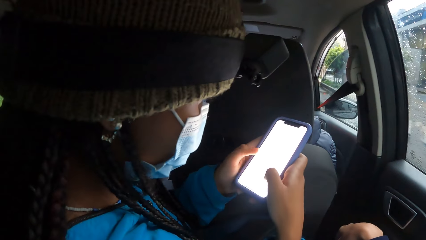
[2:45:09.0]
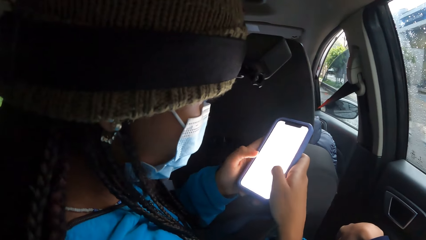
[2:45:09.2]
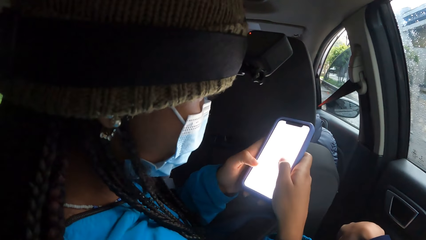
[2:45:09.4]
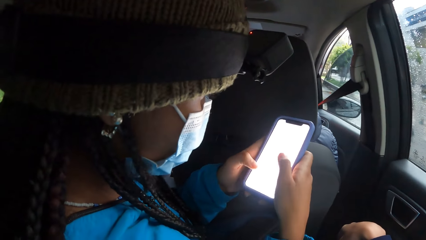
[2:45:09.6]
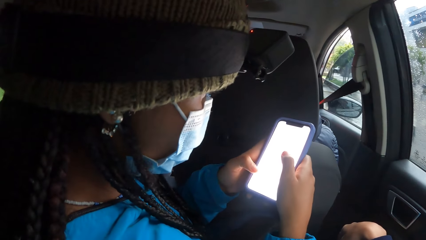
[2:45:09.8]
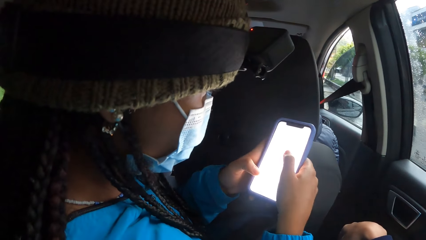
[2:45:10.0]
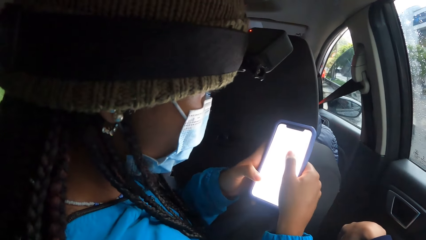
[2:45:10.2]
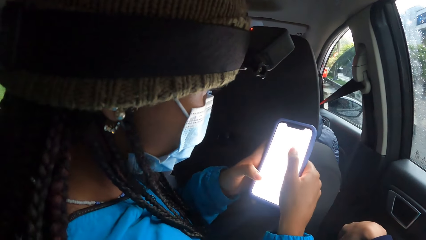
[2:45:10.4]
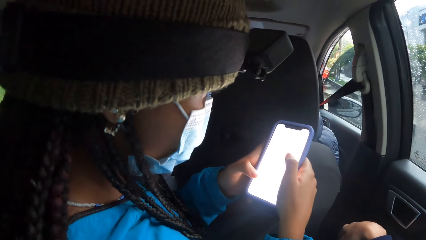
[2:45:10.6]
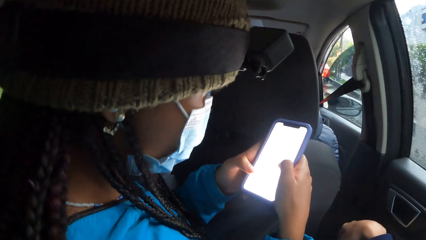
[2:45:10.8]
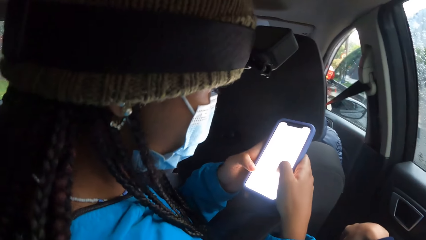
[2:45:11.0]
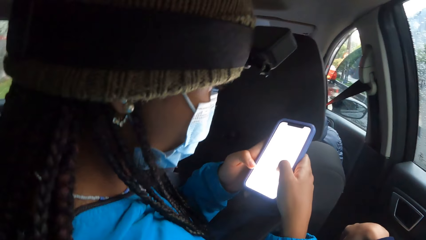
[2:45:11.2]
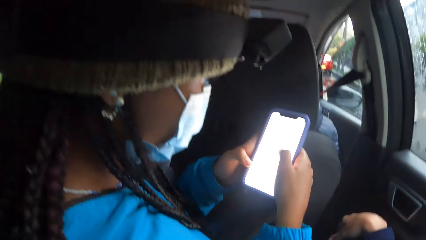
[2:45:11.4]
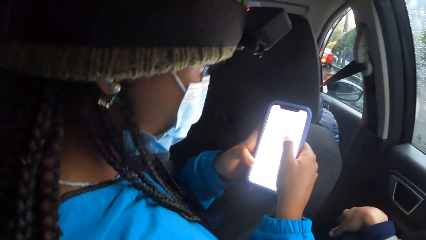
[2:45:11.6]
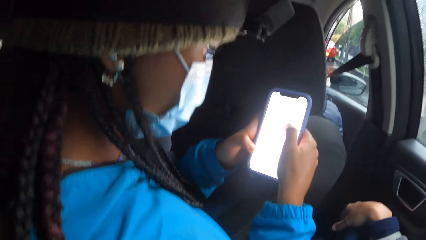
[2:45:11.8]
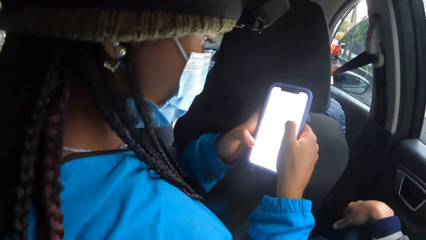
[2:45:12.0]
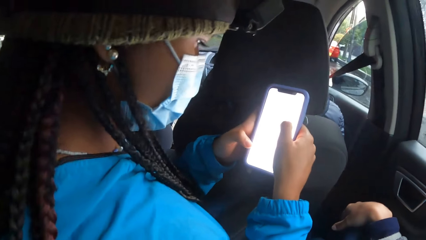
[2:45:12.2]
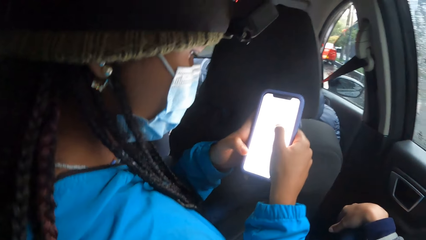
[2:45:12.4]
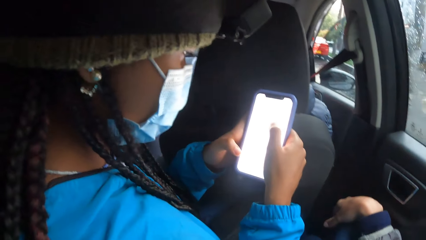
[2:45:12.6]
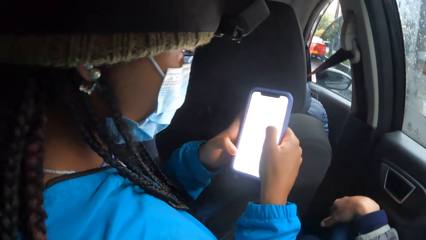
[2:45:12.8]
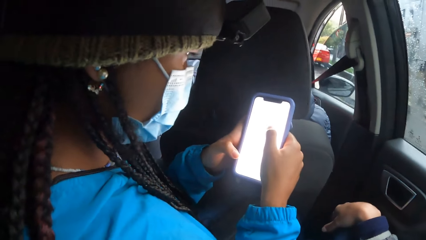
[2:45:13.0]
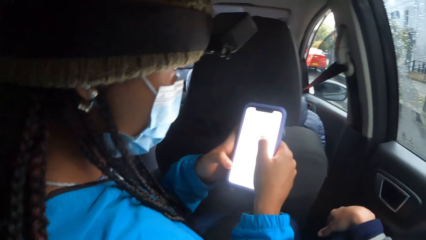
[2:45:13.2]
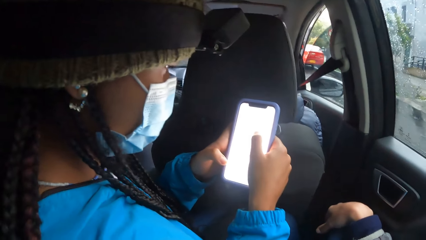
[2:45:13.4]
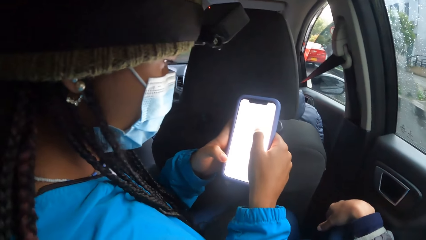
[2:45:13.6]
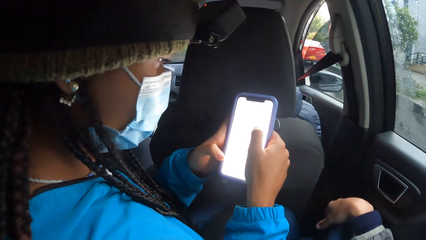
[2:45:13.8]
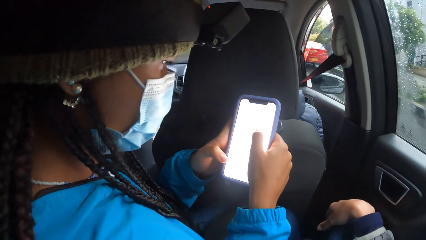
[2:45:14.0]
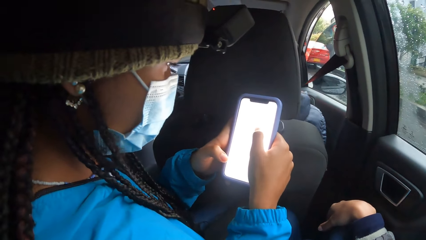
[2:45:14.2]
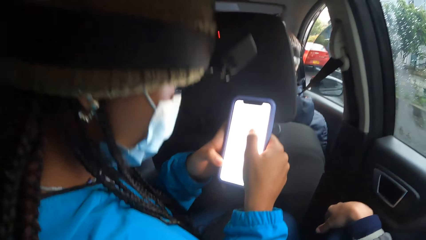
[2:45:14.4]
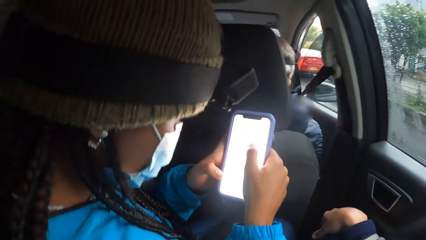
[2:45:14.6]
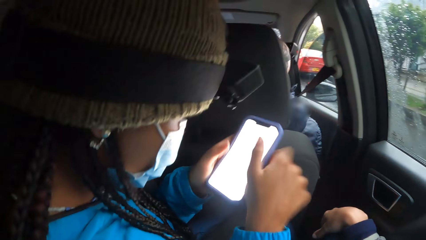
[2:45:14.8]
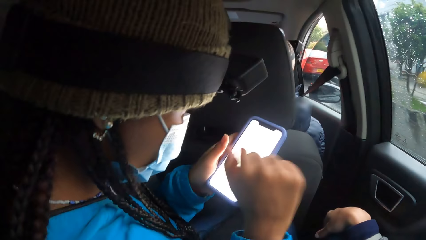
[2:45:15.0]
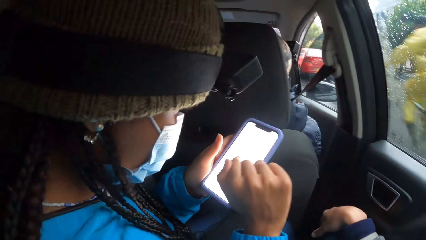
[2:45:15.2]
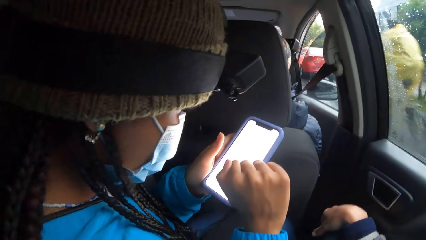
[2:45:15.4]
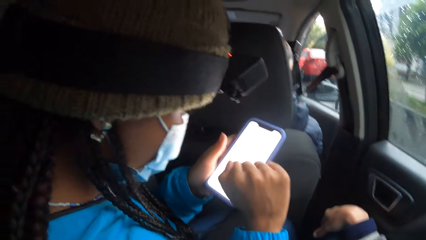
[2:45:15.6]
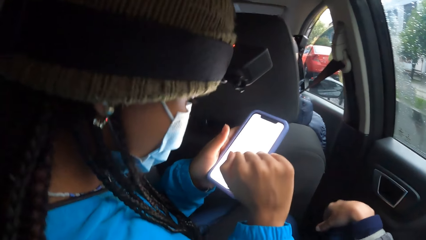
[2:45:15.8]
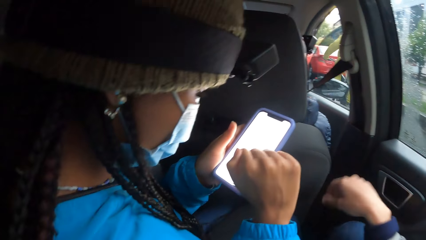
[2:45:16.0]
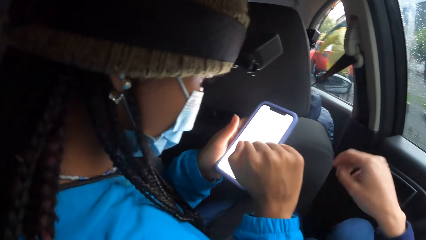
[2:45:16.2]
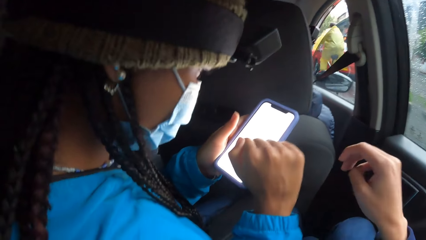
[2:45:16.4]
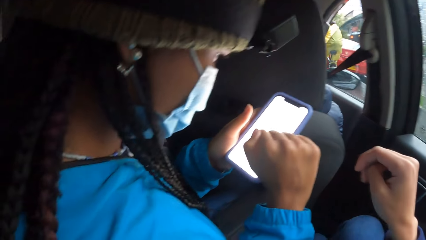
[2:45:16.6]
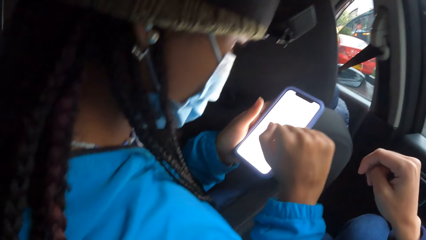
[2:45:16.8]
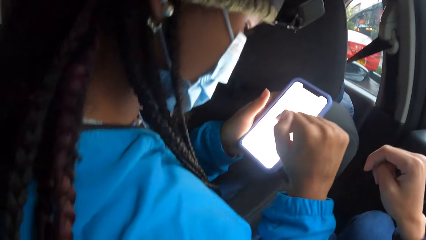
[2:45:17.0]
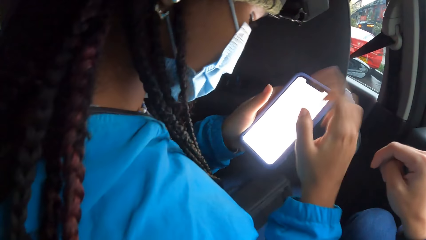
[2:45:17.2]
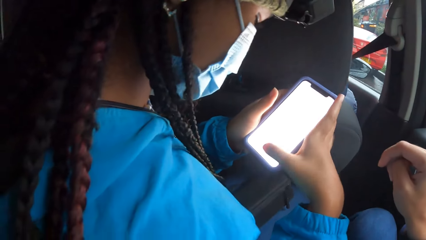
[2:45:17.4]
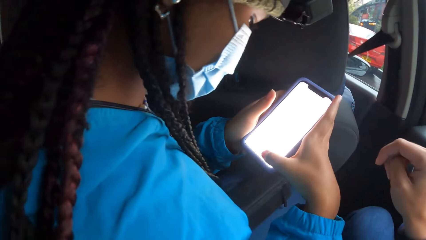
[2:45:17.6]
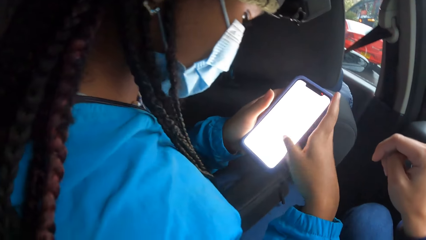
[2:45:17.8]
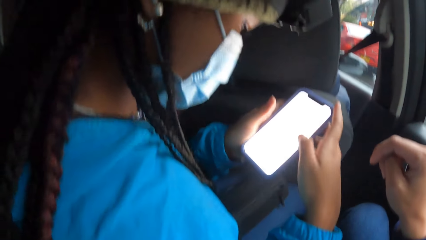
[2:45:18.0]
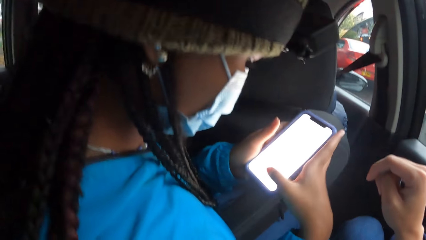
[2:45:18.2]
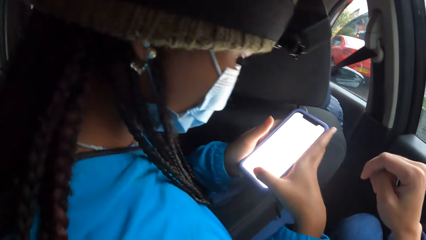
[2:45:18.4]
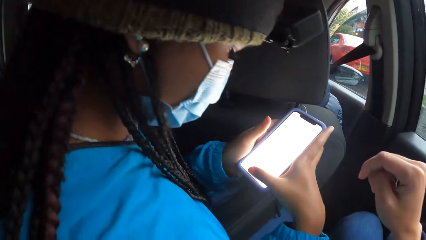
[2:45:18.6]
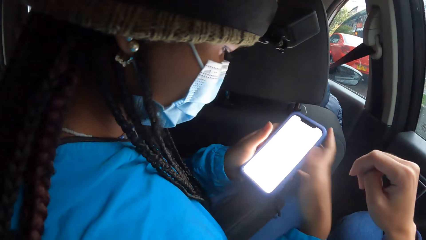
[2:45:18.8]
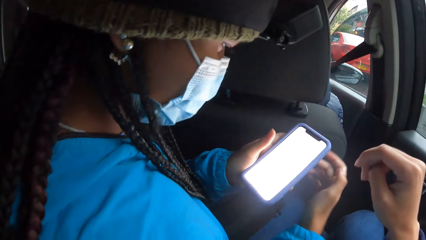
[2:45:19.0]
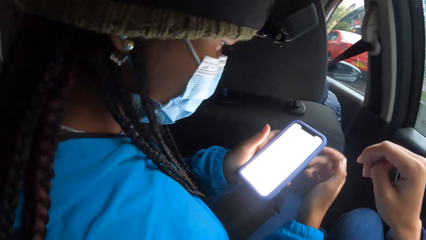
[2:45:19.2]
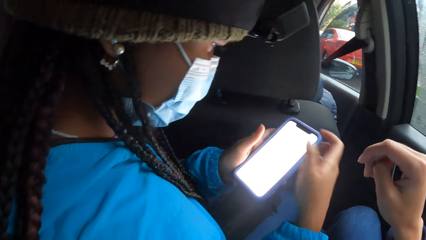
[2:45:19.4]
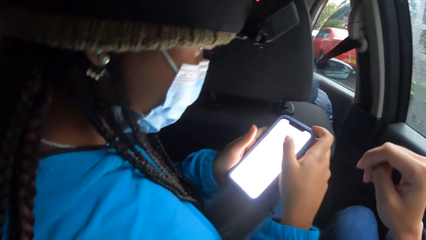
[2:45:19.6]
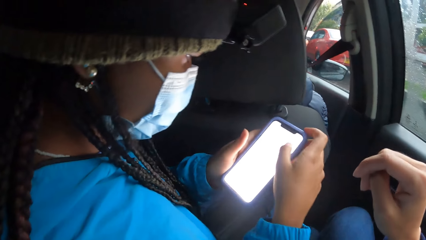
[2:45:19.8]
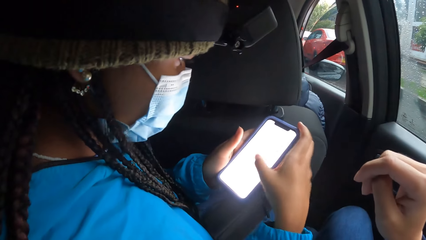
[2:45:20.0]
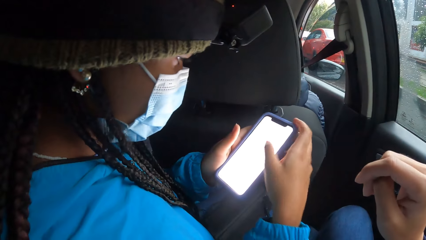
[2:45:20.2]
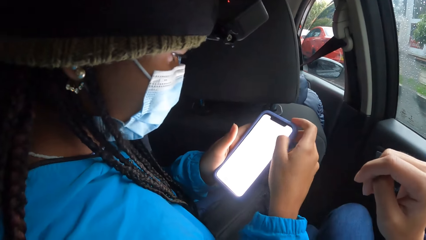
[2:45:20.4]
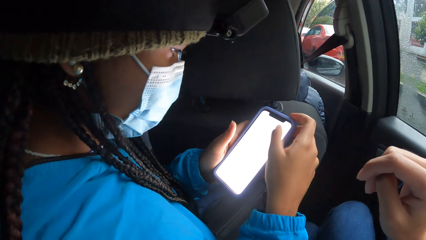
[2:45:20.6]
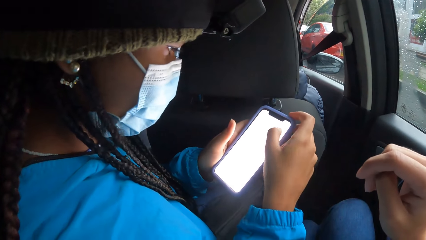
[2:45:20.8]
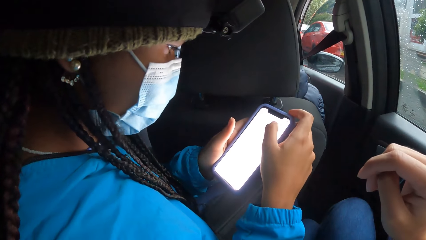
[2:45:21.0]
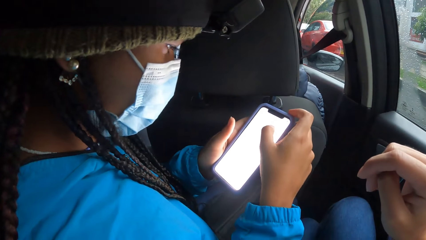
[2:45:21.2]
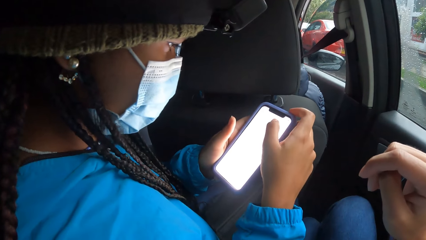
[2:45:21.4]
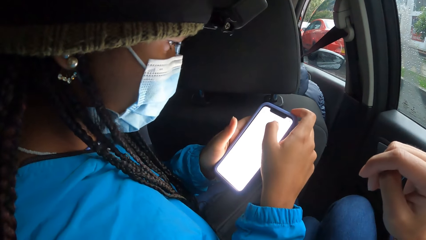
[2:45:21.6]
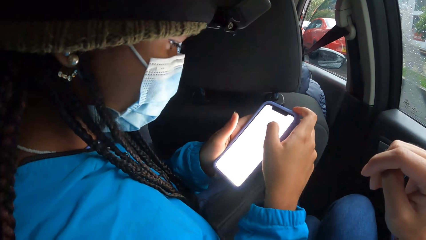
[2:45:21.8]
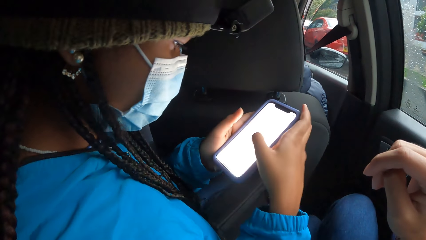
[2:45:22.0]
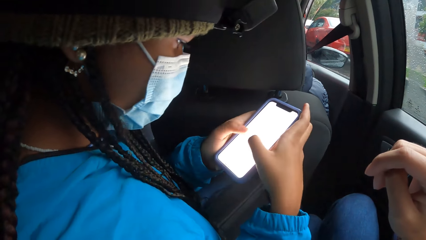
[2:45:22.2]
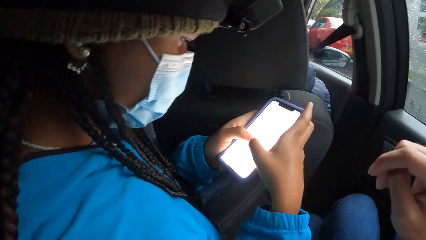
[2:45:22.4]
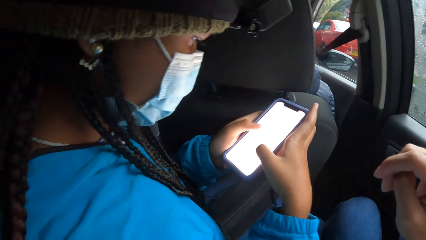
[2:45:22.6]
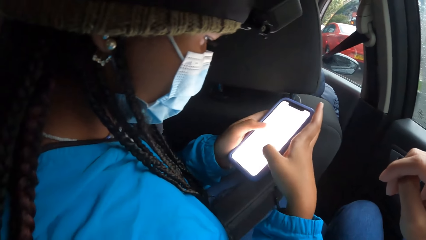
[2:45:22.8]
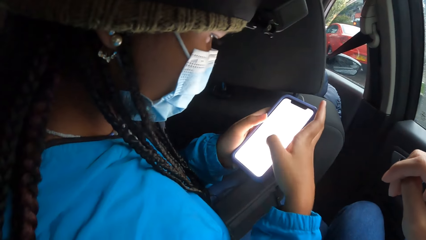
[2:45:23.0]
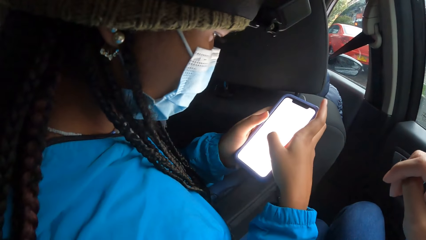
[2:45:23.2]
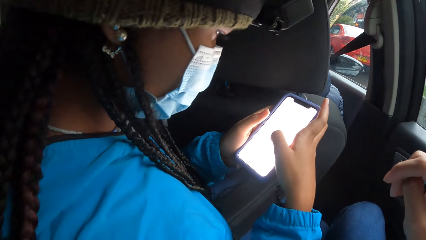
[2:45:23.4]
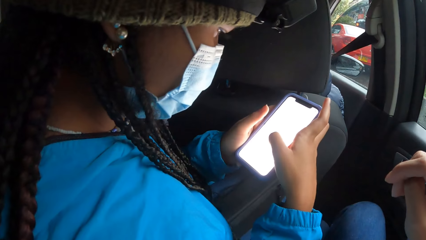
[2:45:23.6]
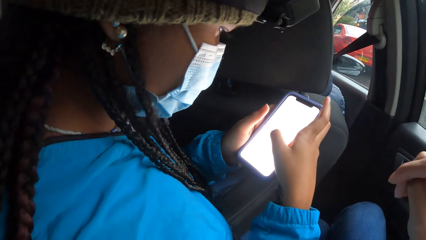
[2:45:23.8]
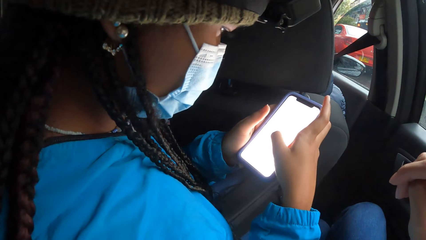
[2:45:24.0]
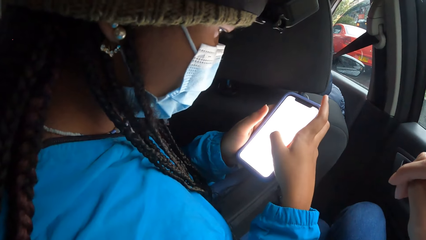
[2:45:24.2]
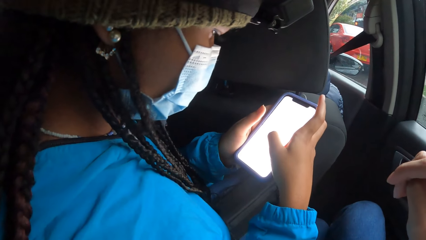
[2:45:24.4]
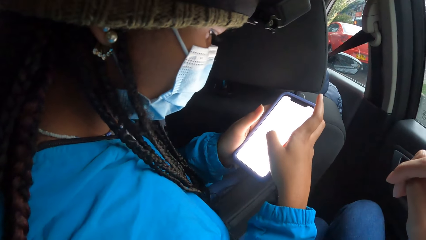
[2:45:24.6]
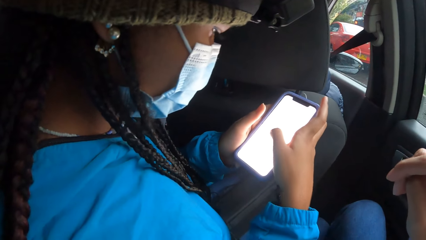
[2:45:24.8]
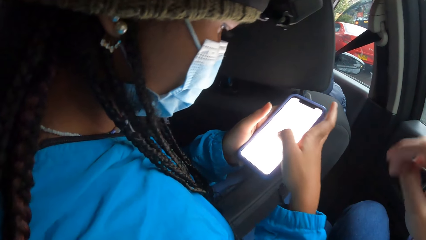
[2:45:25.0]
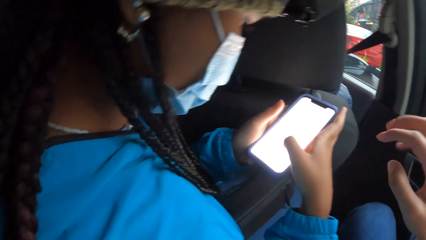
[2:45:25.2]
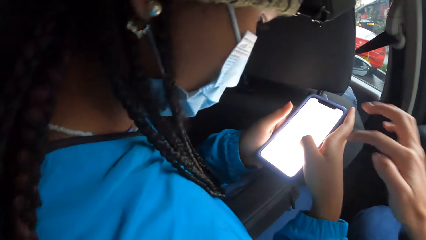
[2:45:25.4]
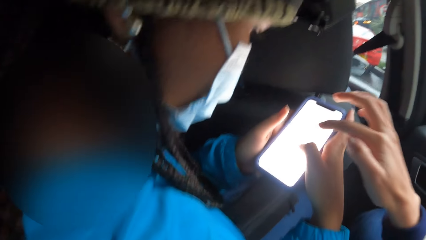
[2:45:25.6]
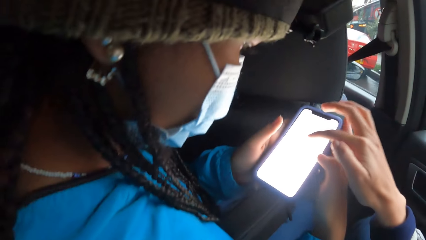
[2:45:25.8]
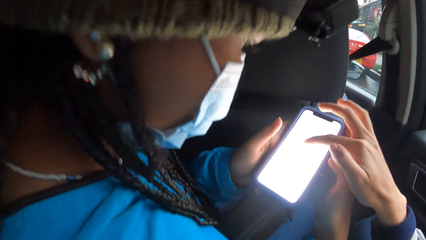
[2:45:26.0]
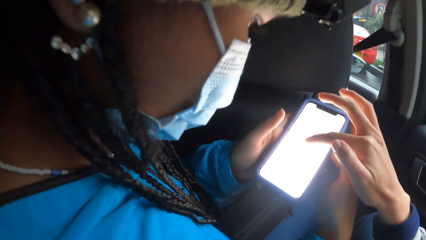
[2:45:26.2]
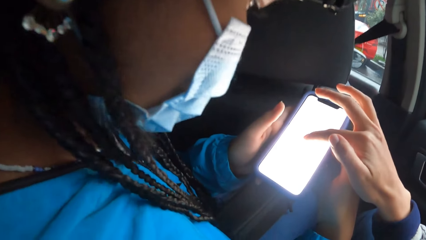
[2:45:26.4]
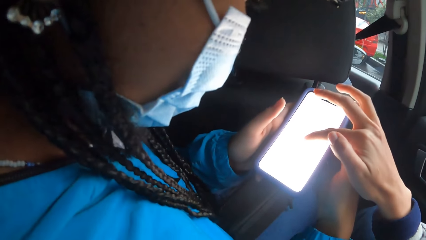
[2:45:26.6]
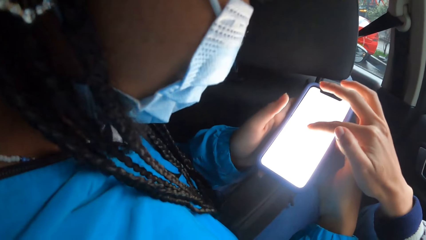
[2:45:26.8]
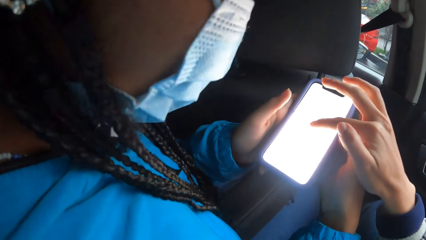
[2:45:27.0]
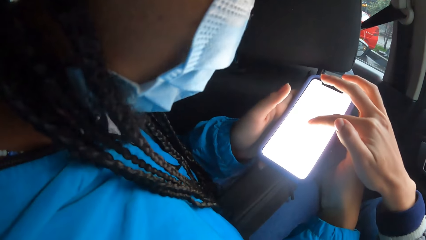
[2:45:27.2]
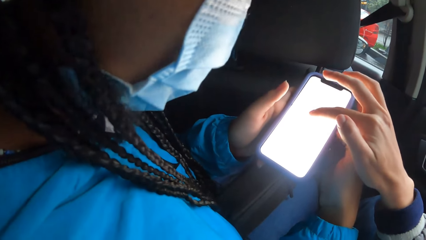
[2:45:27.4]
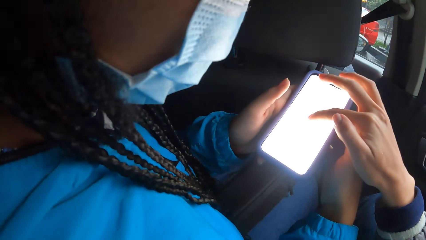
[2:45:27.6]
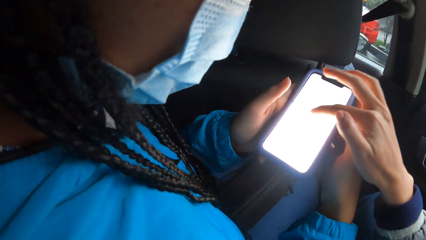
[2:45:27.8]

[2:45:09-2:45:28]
A woman taps the phone. The woman double taps the phone. The camera wearer folds the hand. The woman touches the phone. The woman taps the phone. The camera wearer touches the phone with his right hand.
